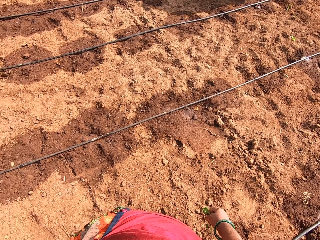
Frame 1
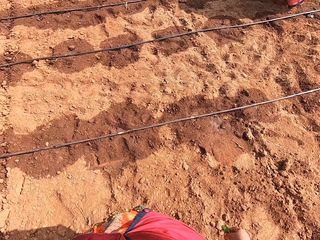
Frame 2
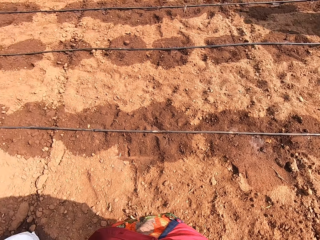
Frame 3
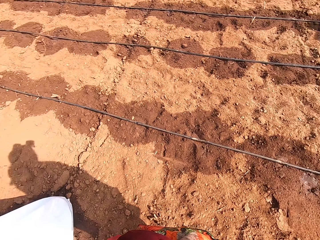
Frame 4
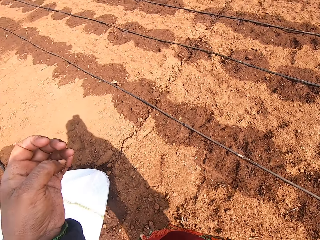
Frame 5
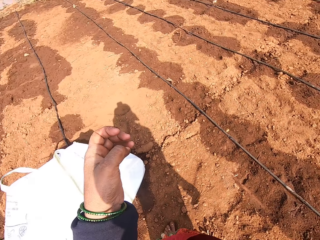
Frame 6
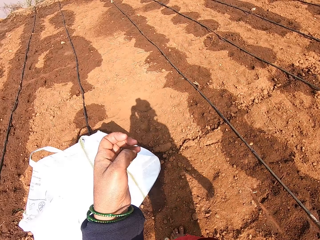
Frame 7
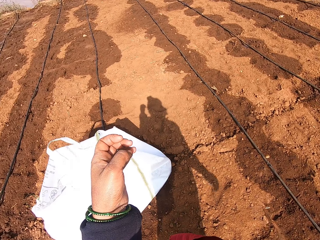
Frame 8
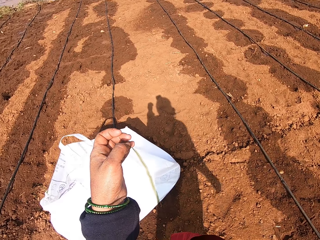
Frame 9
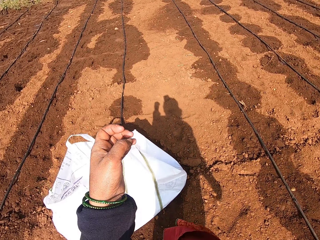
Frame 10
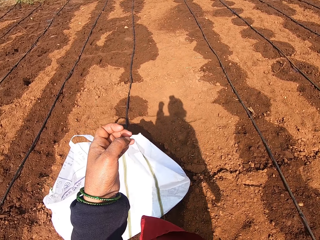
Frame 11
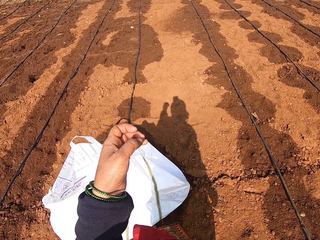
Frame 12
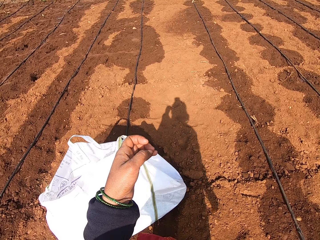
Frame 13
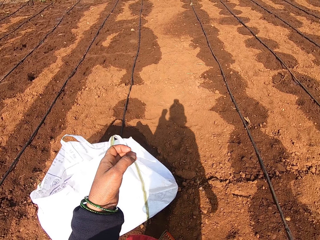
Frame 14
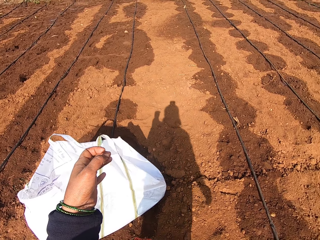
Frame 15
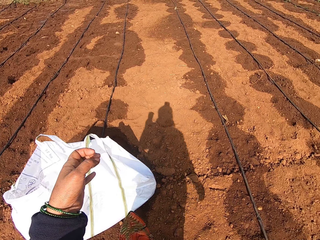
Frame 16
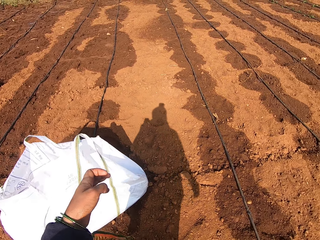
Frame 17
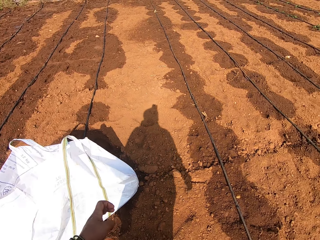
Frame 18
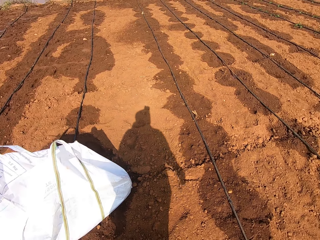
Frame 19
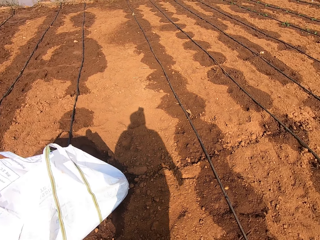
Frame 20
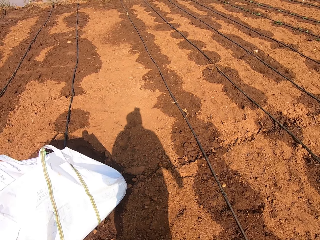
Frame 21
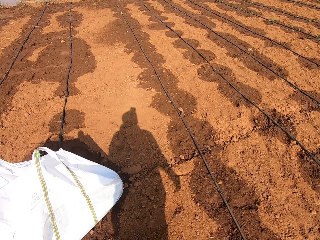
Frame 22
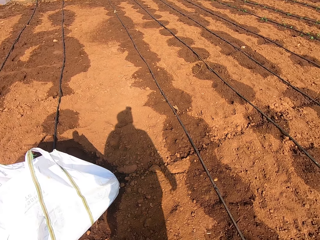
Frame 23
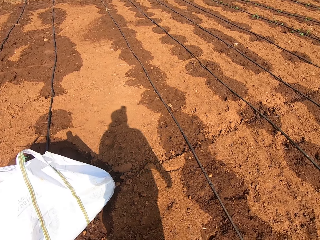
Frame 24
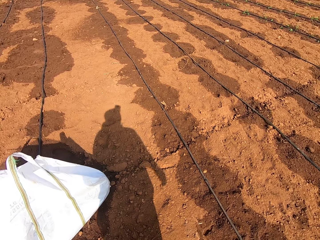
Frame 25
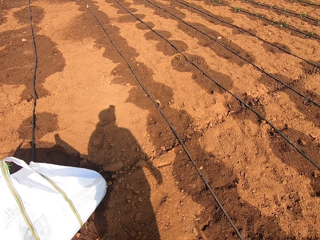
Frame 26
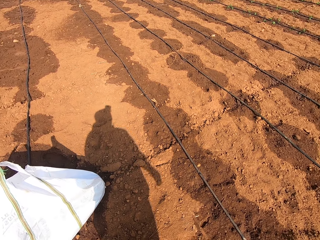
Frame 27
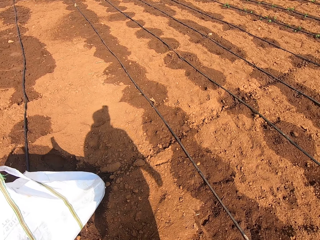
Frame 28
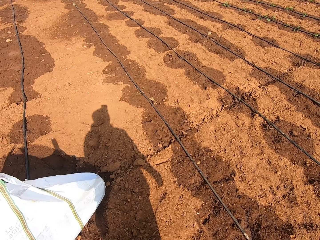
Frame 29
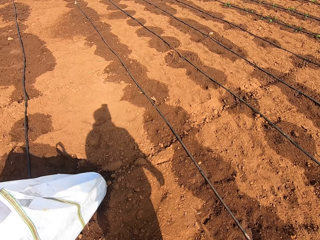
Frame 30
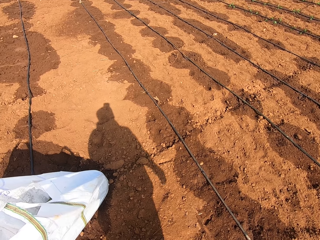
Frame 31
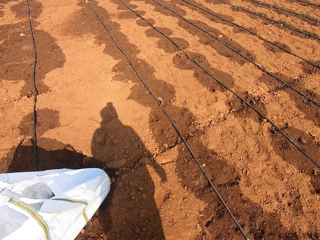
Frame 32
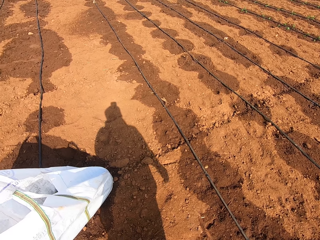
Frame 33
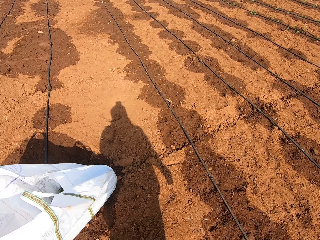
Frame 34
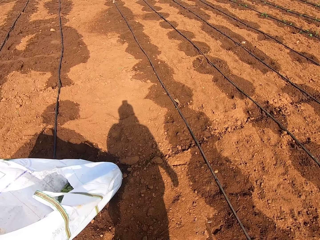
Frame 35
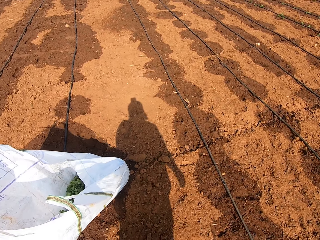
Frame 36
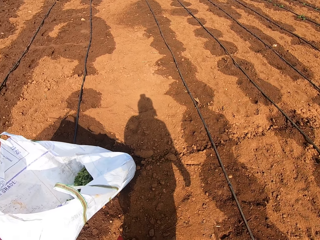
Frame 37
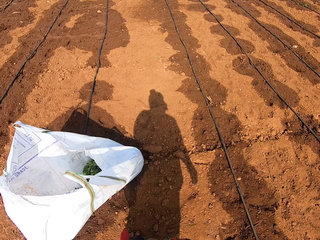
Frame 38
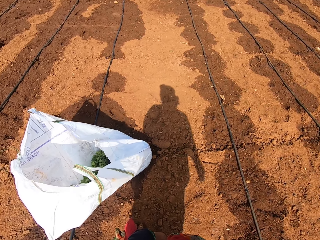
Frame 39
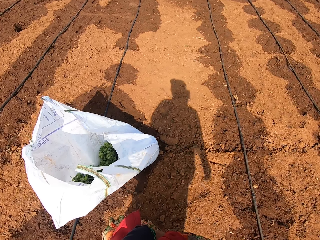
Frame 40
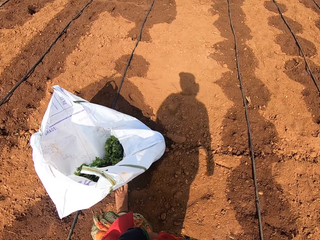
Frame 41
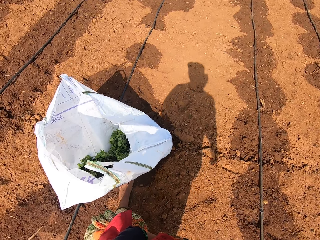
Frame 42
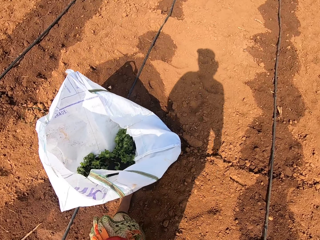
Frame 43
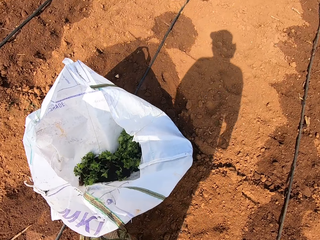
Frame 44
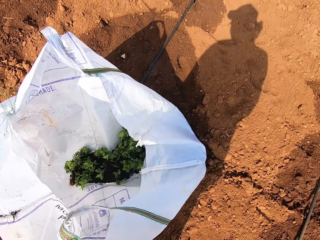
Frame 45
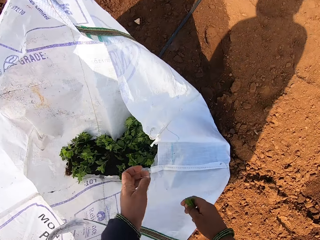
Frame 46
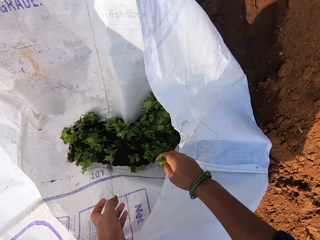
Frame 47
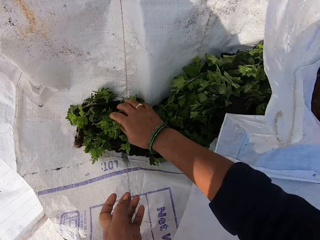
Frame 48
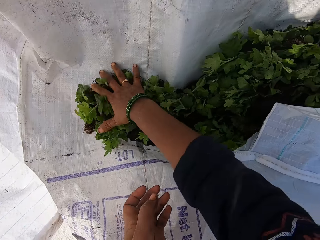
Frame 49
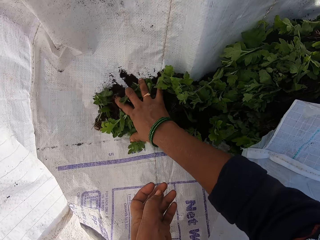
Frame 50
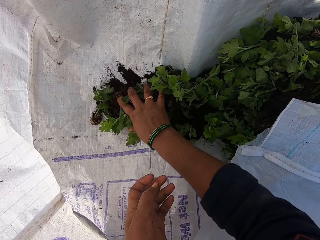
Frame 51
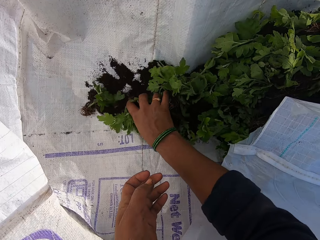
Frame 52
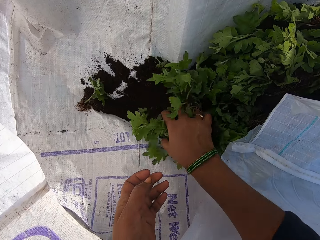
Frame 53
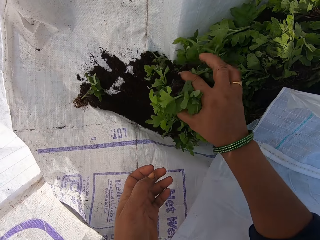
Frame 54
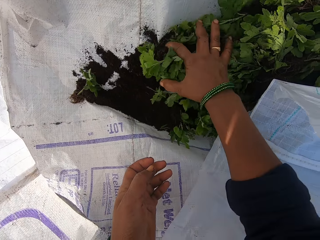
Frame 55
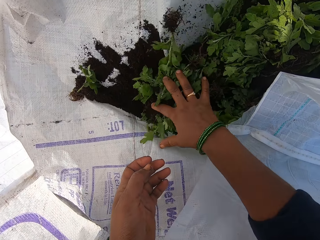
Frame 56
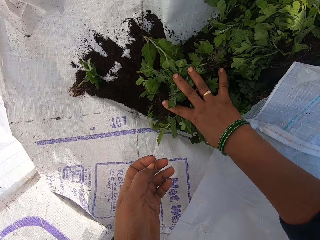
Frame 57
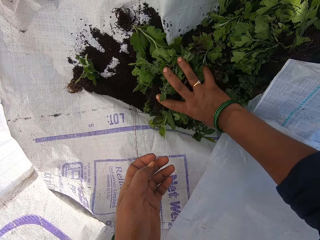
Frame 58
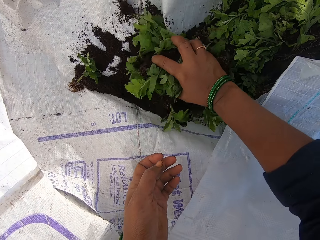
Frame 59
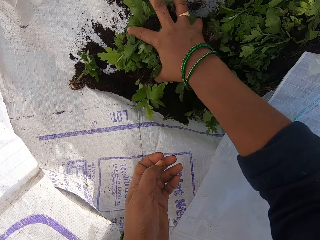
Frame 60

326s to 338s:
The camera wearer looks at the hand. They stare in the farm. They lower the hand and look around. They collect seedlings in a sack on the farm.

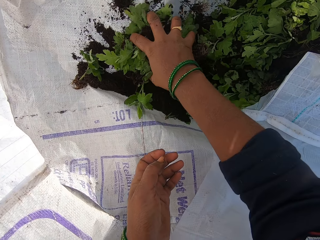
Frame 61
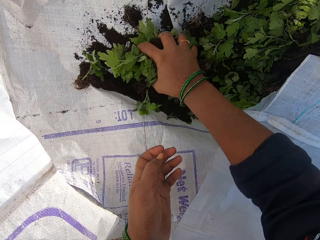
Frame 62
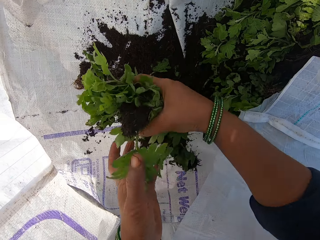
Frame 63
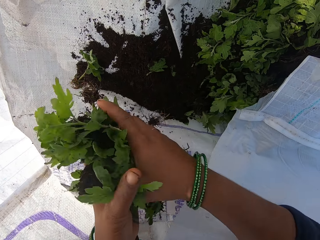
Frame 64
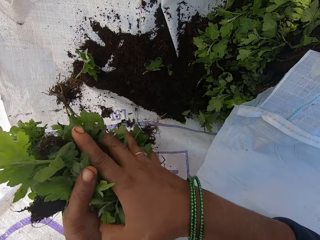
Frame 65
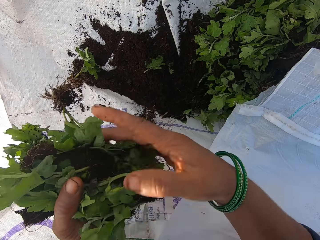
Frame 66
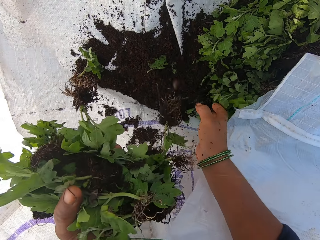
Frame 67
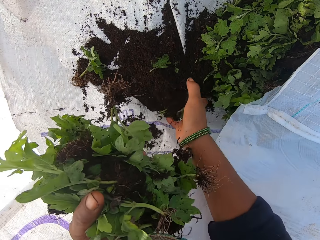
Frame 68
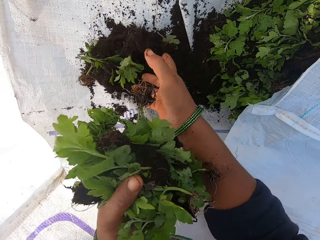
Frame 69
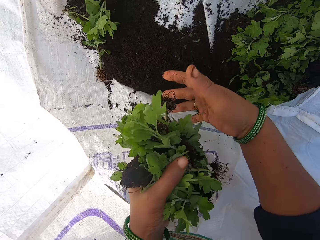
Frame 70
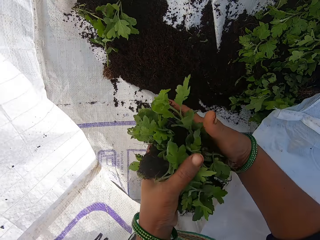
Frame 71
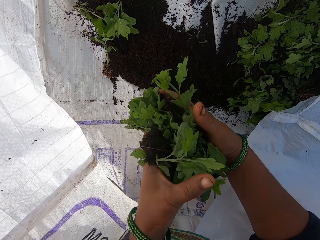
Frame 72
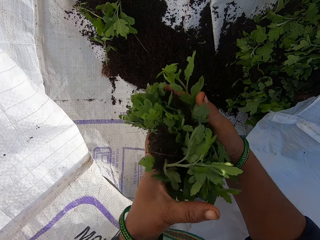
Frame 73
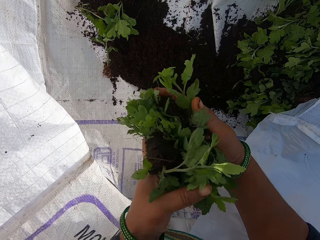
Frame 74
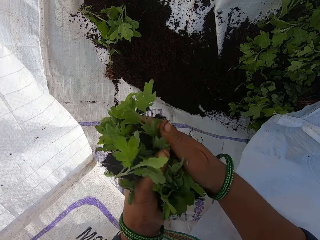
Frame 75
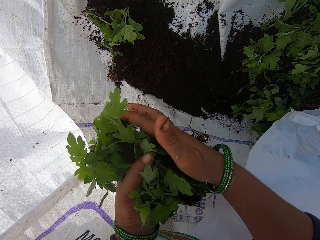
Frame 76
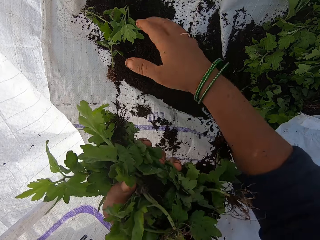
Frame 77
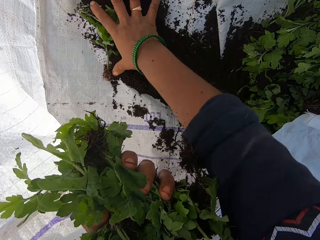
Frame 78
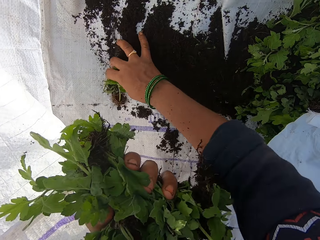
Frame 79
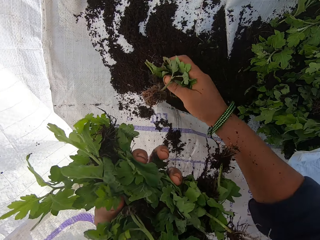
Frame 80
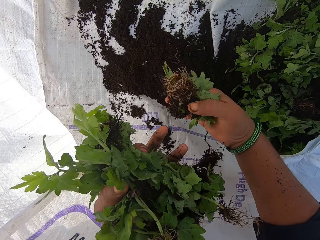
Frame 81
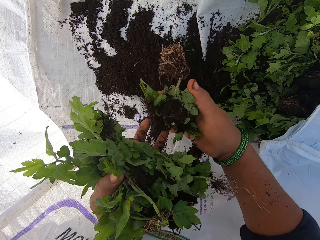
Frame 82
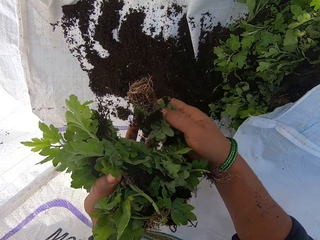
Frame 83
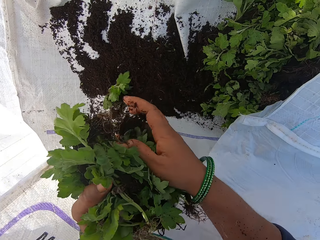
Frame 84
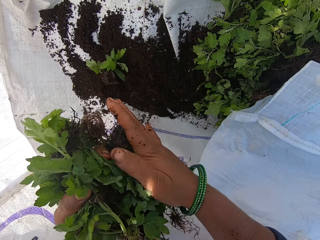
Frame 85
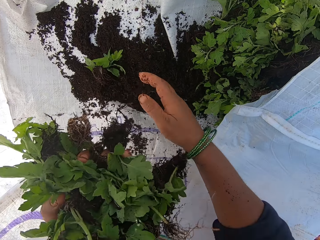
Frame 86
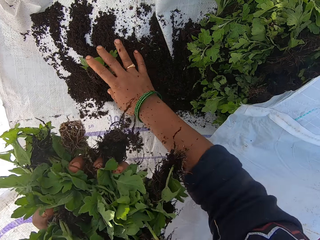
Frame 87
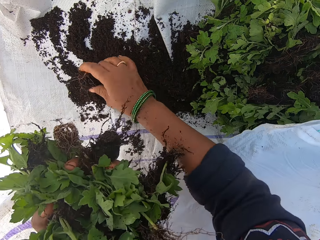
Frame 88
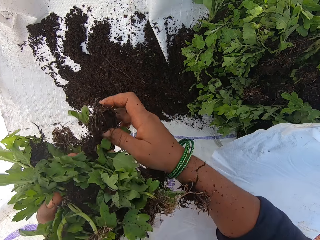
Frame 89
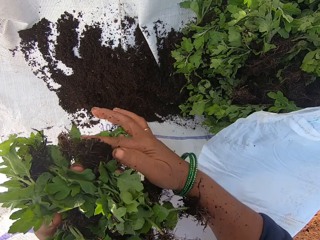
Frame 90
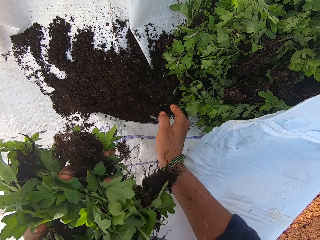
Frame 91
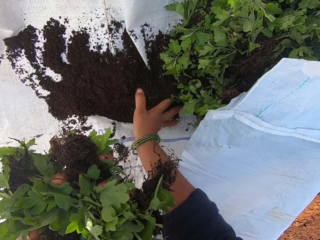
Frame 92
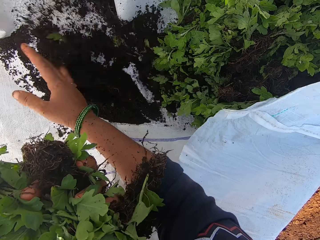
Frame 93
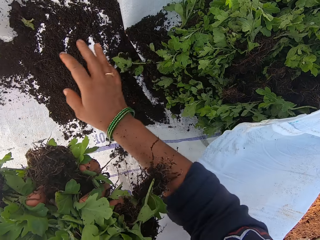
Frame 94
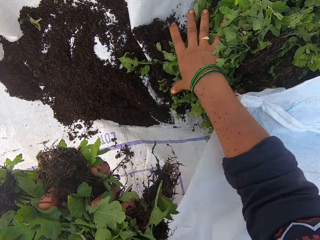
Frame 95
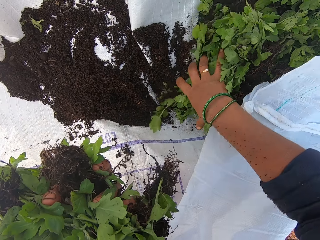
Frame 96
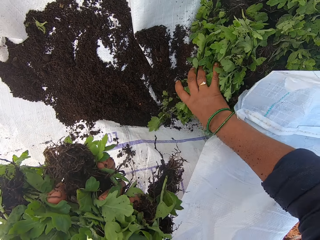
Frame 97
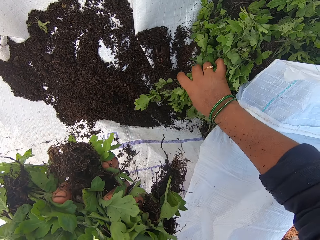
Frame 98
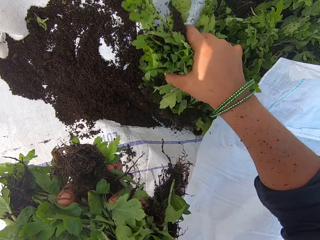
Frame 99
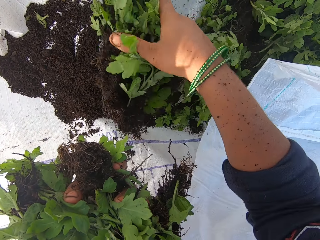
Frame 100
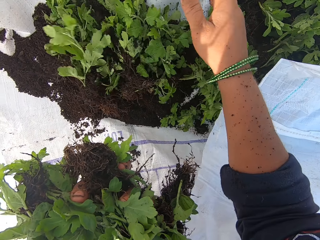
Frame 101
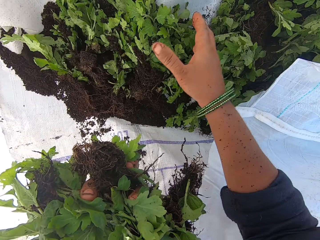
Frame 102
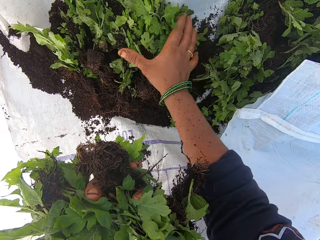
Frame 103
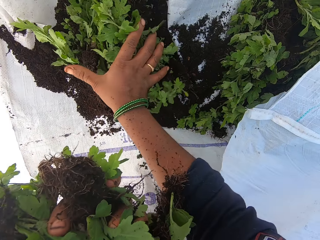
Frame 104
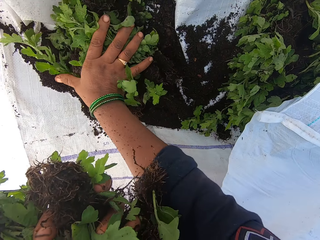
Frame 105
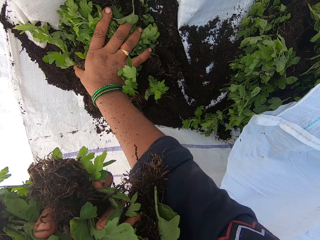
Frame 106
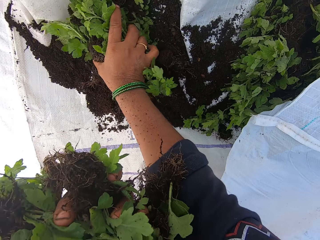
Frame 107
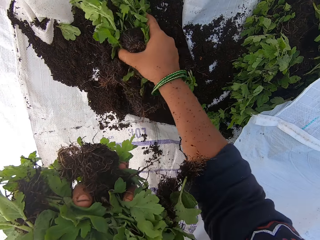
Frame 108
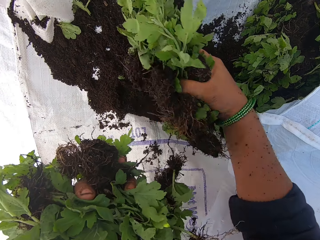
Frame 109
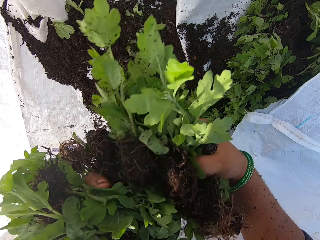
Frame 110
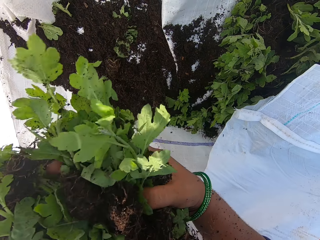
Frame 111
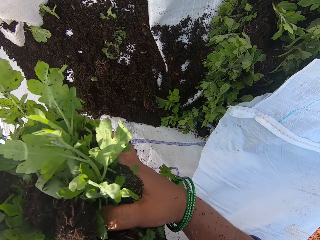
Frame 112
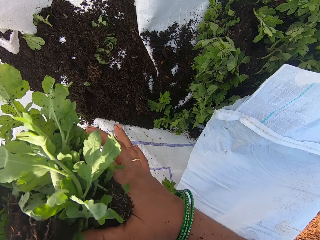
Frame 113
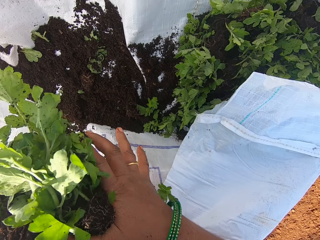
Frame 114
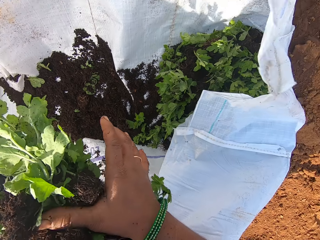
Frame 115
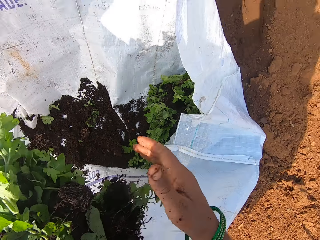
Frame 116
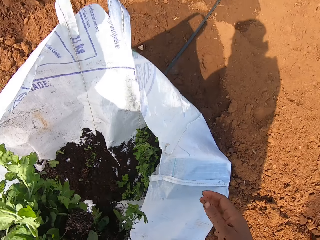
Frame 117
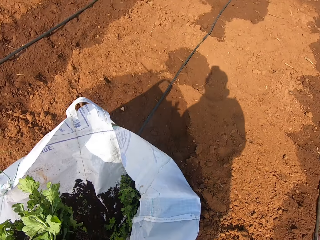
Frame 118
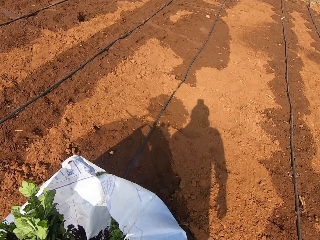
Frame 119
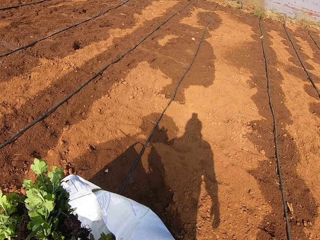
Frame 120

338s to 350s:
The camera wearer shifts seedlings to her left hand. She spreads the seedlings' soil in a sack. She turns the seedlings in her hands. She collects the seedlings in the sack. She spreads the seedlings' soil in the sack. She spreads the seedlings in the sack. She picks up the seedlings. She shifts the seedlings to the left hand.
